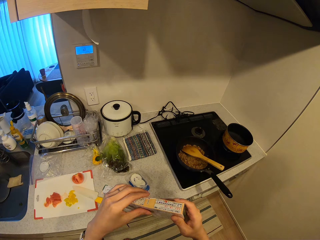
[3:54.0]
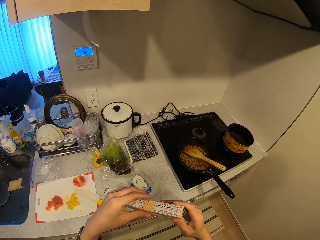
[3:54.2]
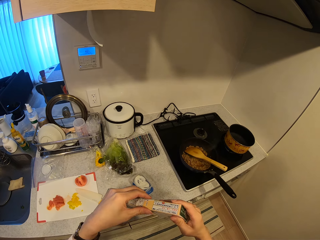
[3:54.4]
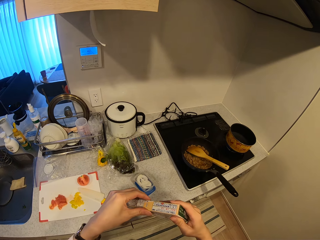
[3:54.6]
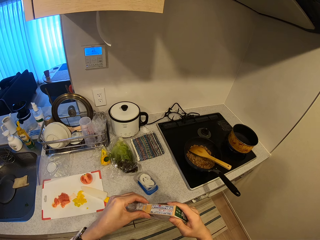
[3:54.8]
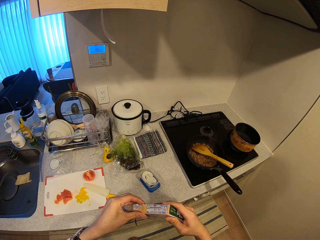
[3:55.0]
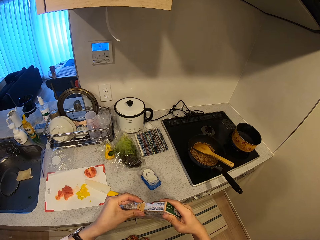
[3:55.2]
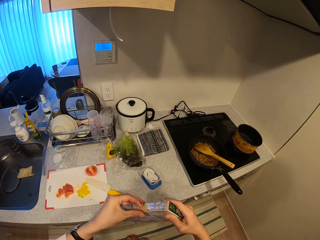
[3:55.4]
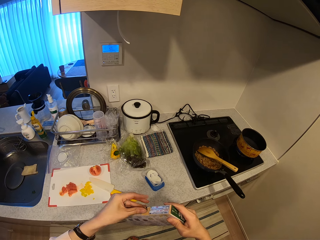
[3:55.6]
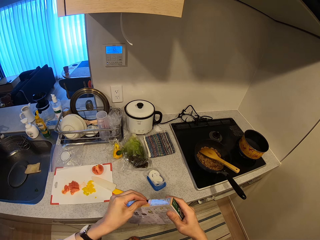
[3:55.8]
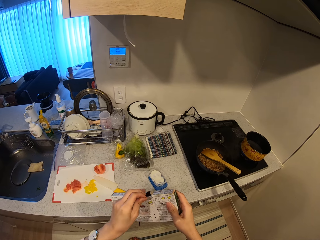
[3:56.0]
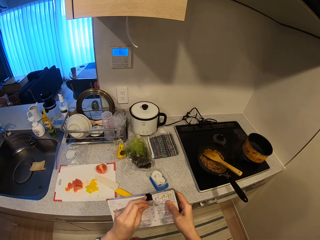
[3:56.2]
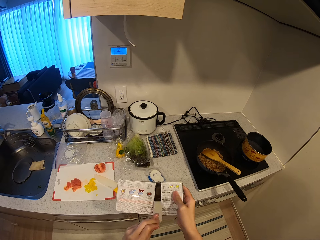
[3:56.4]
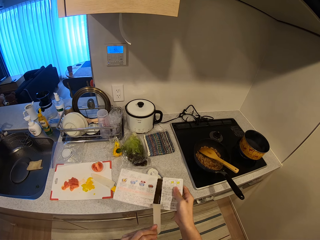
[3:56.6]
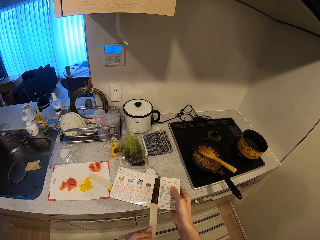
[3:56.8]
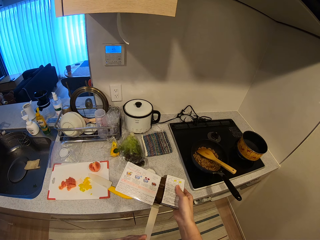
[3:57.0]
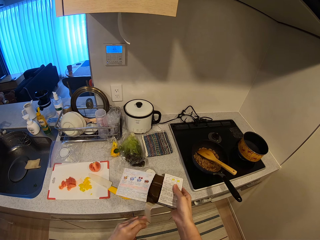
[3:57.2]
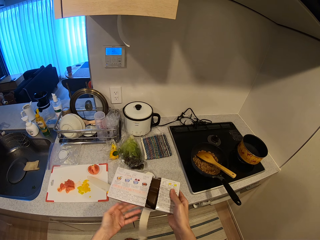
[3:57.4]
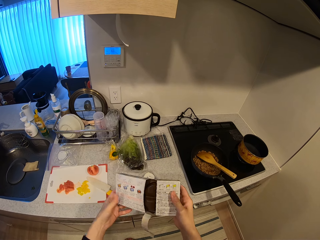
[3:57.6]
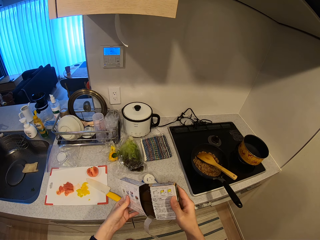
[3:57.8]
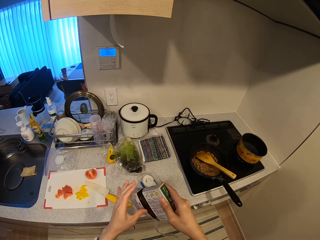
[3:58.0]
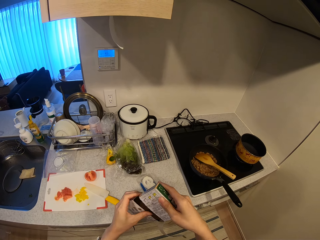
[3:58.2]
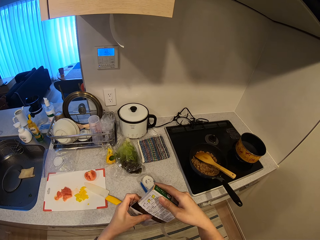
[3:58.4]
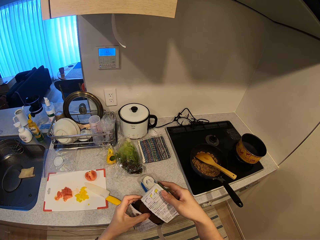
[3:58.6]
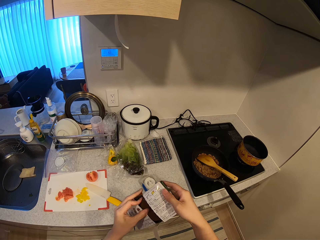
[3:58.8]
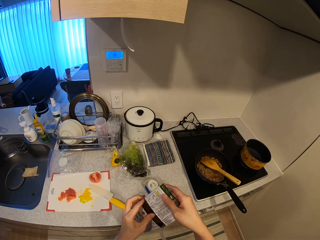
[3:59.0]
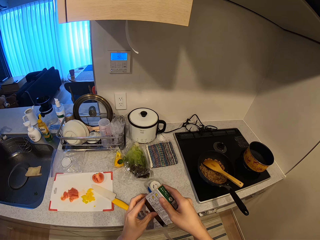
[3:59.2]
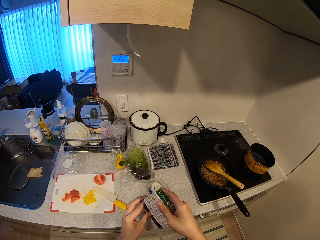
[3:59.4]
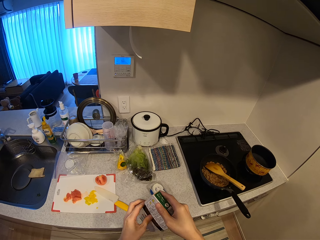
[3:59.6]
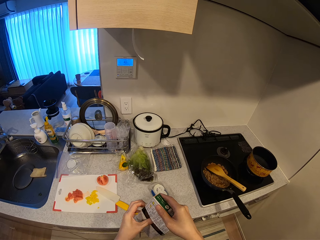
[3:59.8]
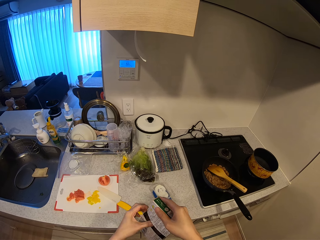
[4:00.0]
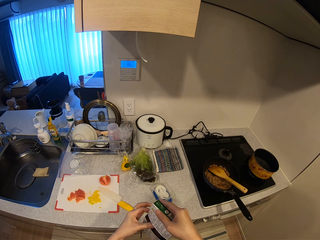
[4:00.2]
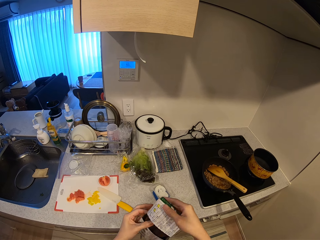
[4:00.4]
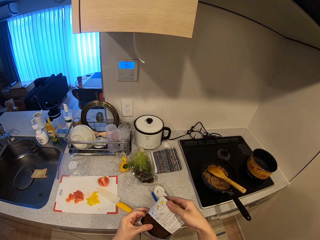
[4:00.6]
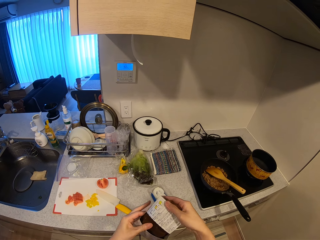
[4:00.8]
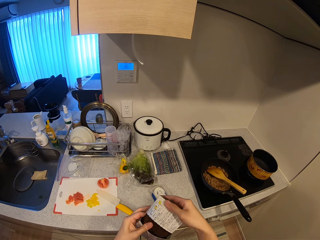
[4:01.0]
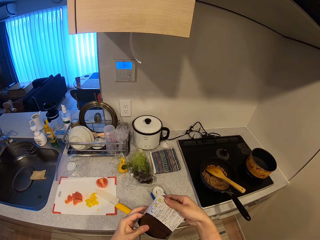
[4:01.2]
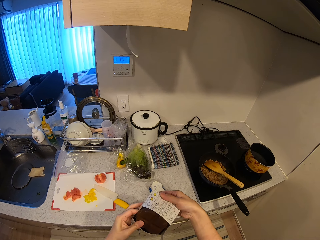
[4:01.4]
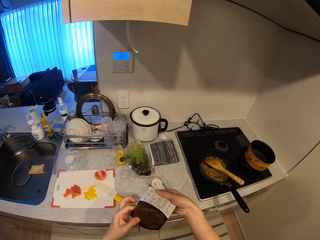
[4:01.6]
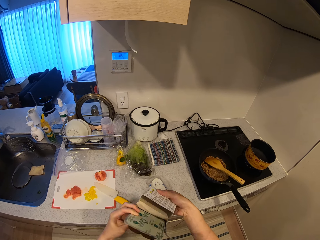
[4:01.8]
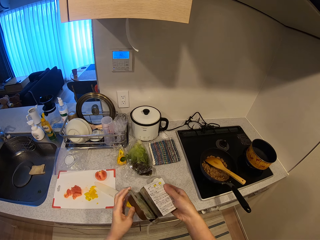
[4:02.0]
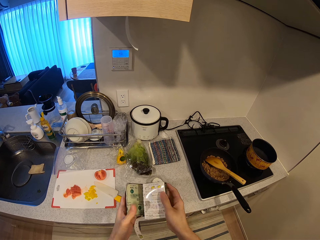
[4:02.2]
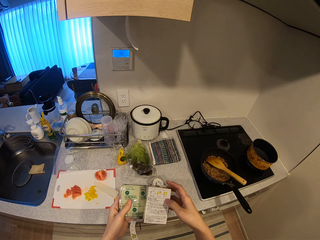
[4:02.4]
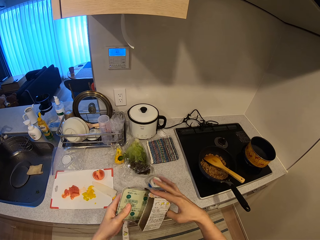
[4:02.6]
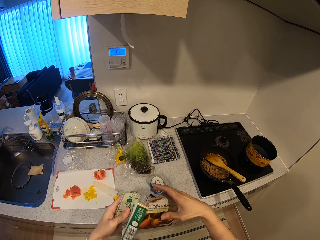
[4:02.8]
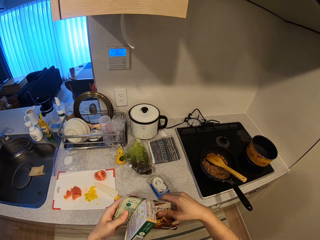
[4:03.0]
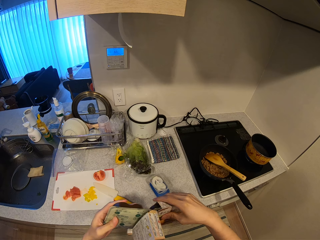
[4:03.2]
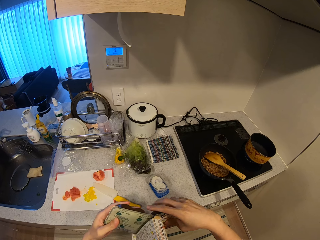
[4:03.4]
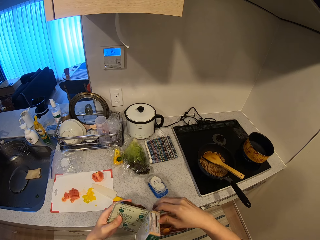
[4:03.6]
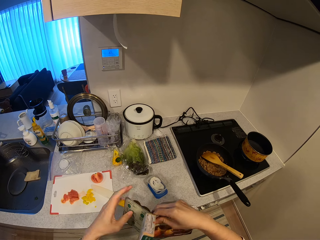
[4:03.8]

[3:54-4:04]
The camera wearer unseals the pack of brown cheese with her hands. She removes the brown cheese slightly from its pack.

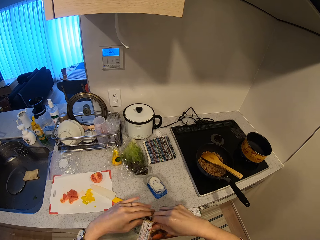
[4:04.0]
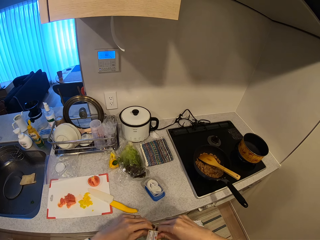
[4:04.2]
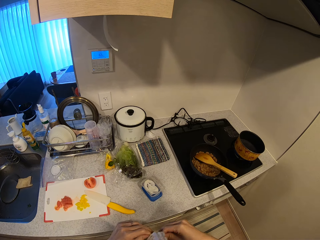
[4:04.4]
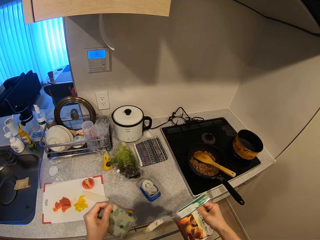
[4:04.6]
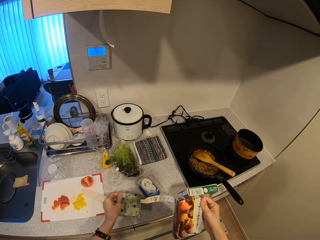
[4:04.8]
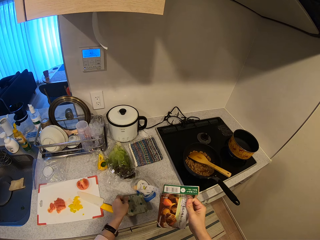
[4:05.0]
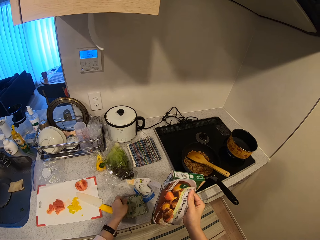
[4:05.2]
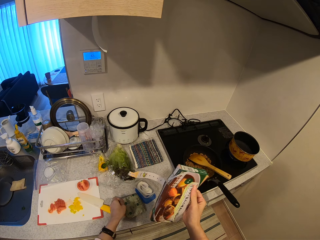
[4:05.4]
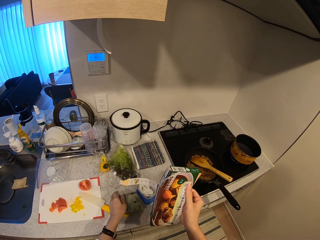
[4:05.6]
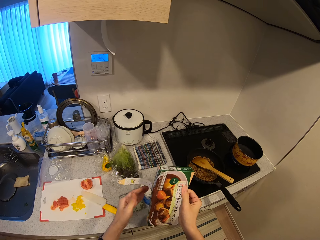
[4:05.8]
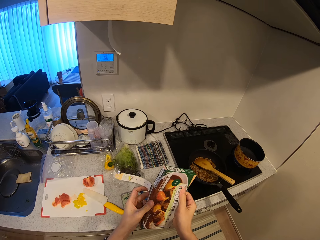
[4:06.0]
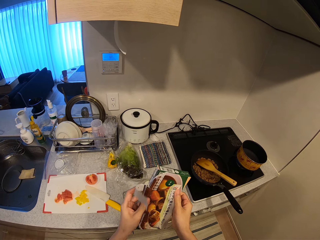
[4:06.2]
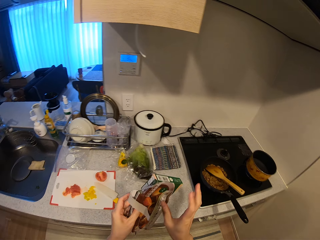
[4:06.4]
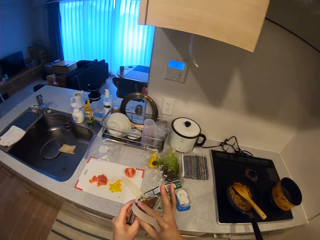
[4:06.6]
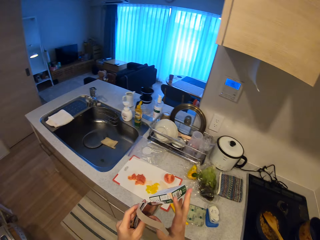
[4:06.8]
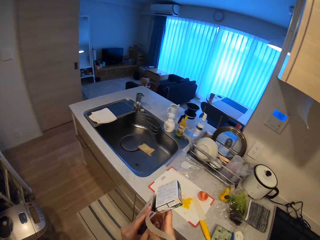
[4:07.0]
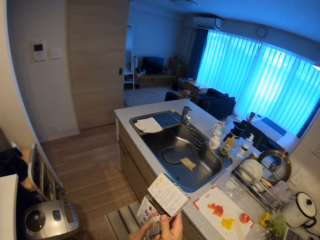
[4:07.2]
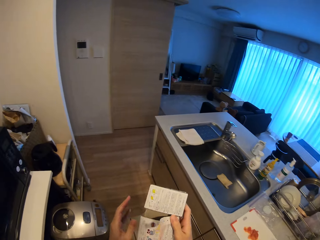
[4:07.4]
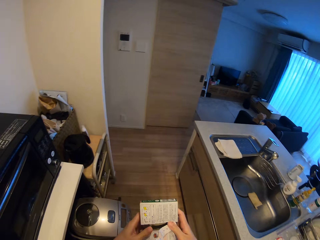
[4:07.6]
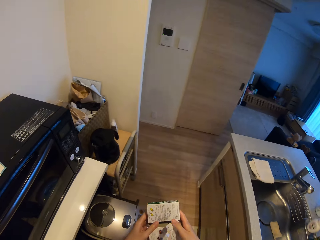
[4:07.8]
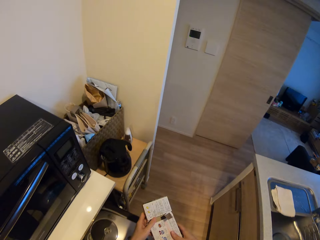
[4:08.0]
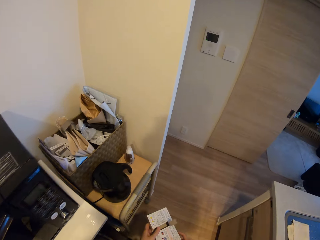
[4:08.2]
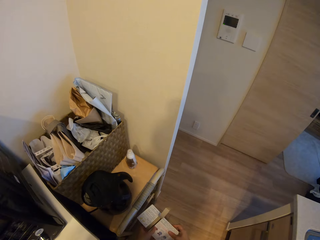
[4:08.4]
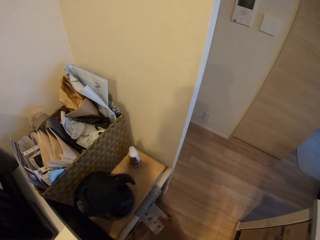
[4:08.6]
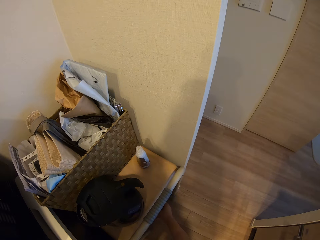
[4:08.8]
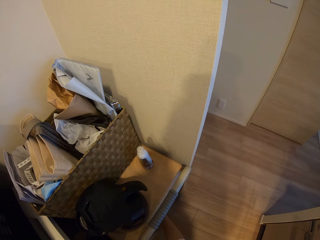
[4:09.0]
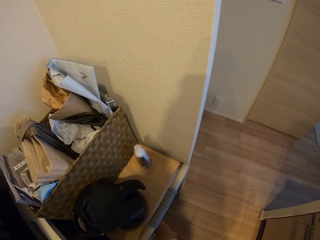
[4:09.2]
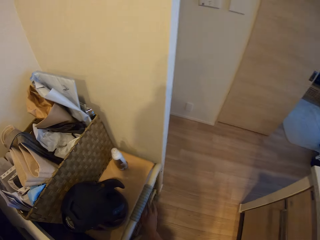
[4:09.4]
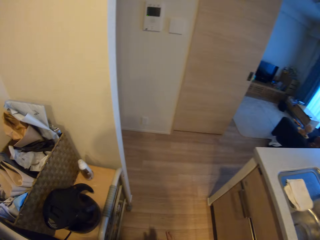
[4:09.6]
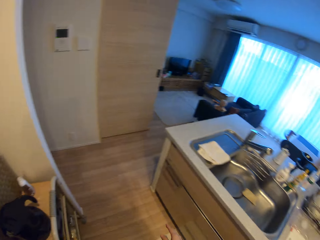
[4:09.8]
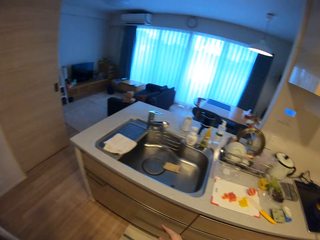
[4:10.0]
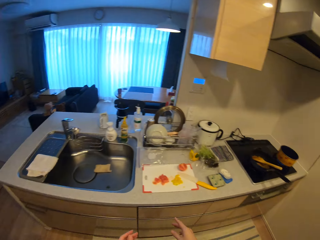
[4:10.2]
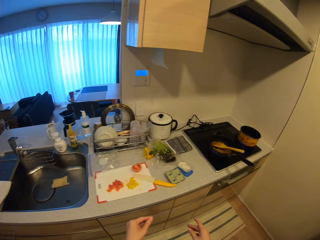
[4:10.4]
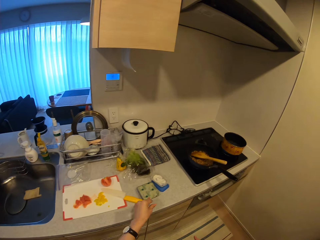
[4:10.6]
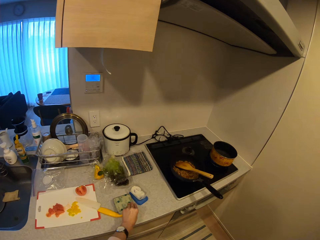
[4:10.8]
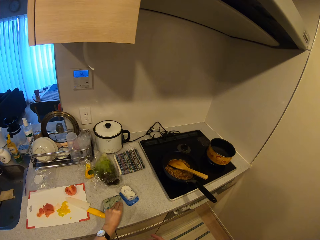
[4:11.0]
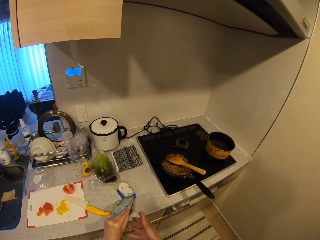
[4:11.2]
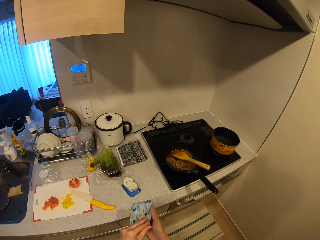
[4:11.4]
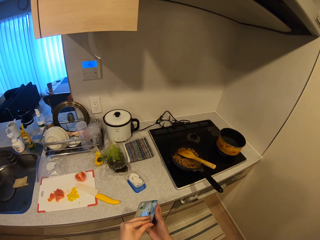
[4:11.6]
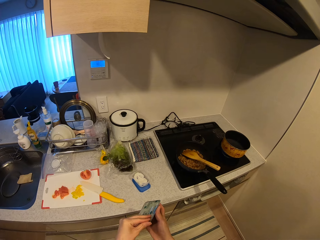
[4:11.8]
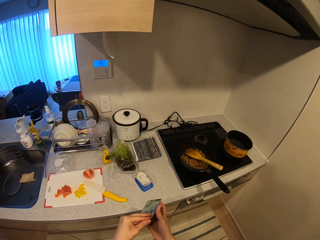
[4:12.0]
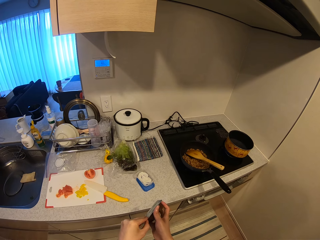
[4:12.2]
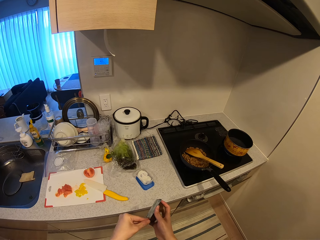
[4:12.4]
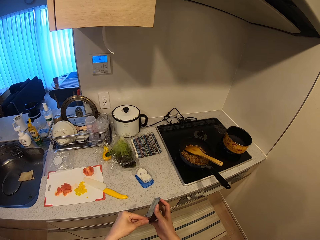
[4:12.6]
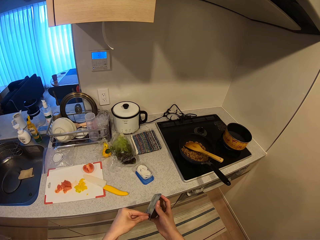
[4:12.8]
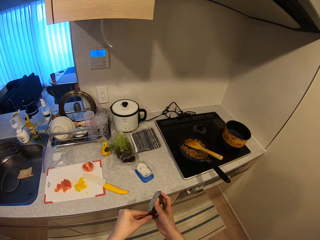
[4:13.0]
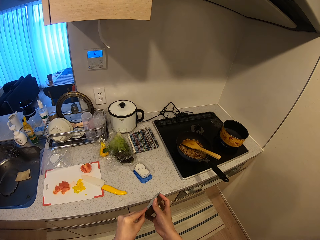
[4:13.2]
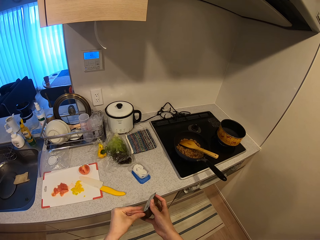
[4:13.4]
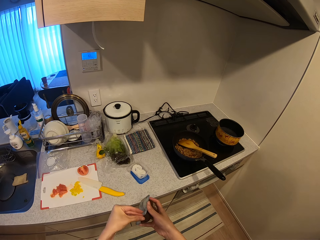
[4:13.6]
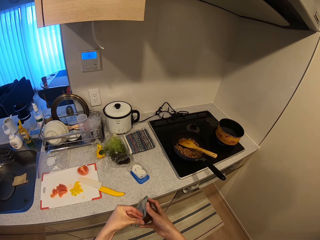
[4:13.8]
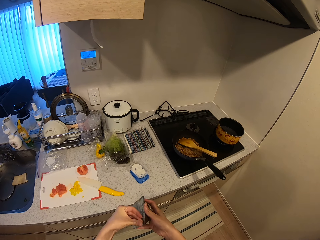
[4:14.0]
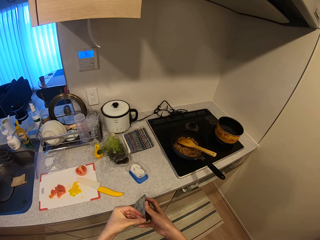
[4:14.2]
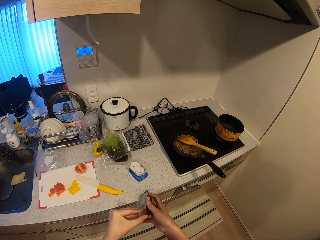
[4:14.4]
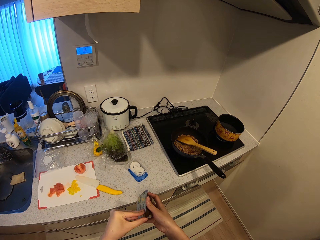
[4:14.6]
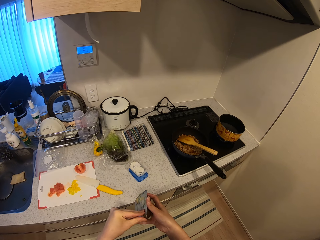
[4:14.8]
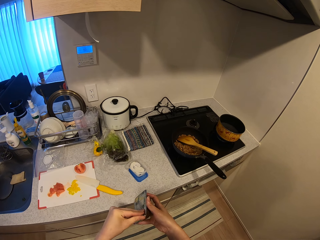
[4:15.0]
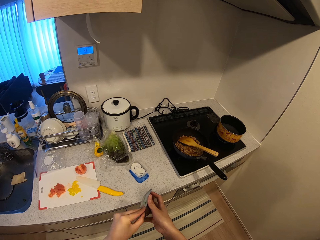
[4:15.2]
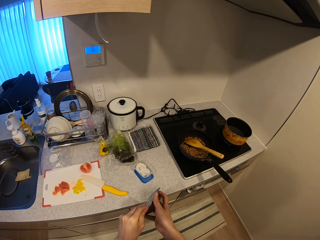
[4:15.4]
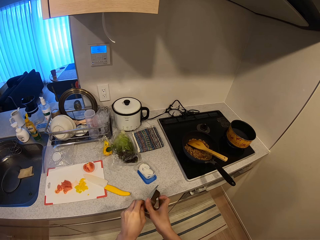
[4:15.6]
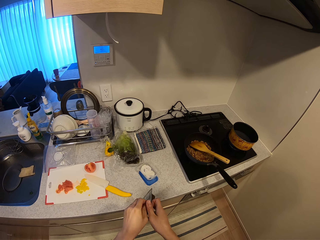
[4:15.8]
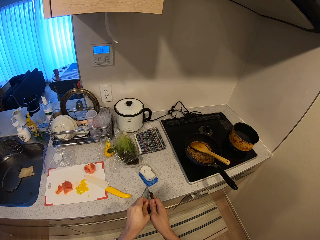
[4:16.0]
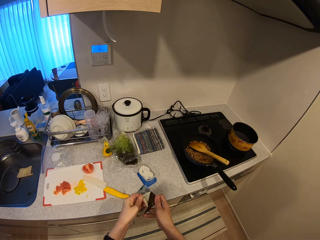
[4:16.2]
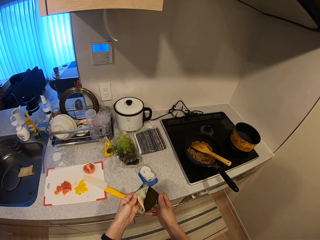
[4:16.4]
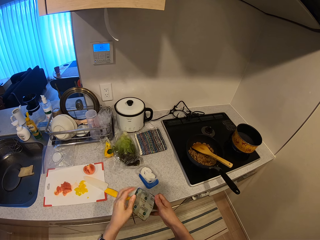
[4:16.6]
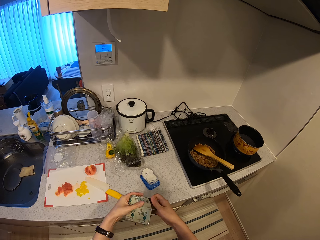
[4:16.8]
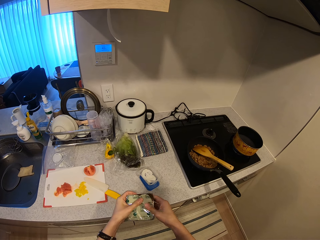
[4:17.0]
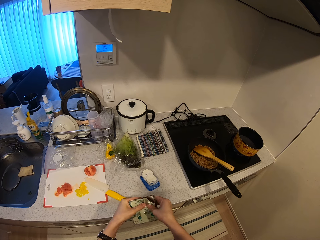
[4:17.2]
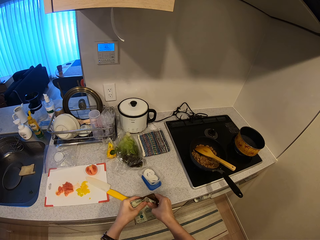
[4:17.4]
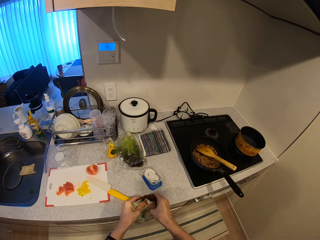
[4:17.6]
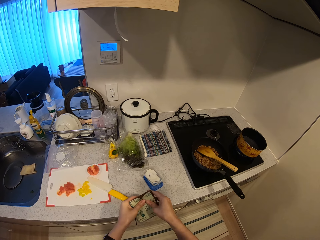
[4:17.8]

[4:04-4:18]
The camera wearer cuts out brown cheese from the pack. She drops the brown cheese on the kitchen slab. She adjusts the pack of brown cheese. She walks on the floor. She puts the pack of brown cheese in the trolley under the table. She carries the cheese from the kitchen slab. She removes the seal of the brown cheese. She opens something with her hands.
